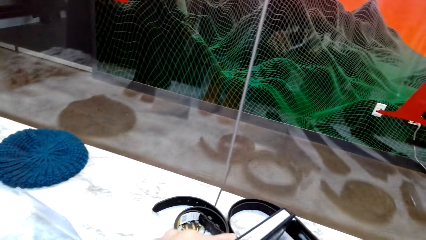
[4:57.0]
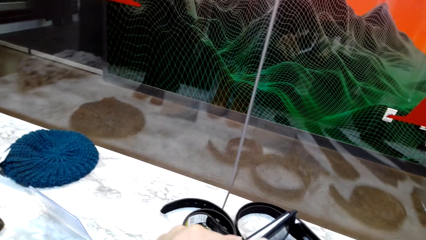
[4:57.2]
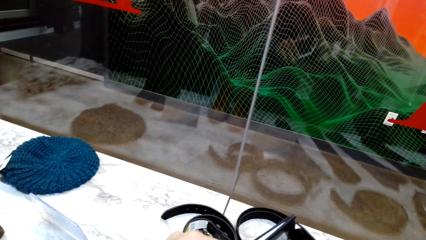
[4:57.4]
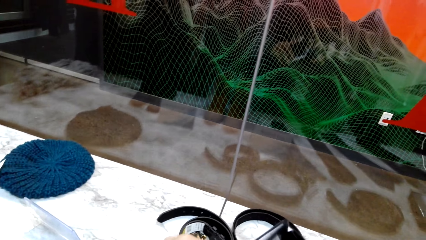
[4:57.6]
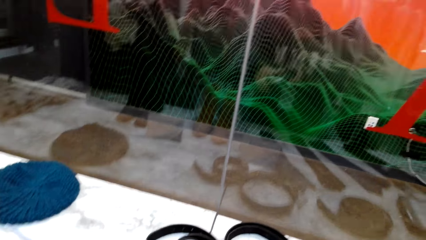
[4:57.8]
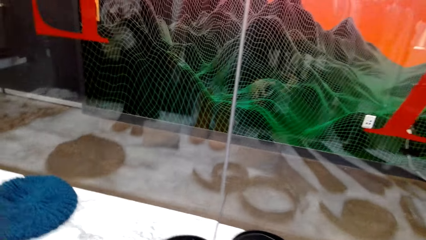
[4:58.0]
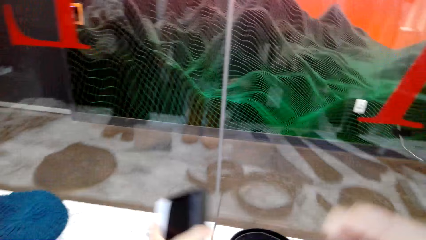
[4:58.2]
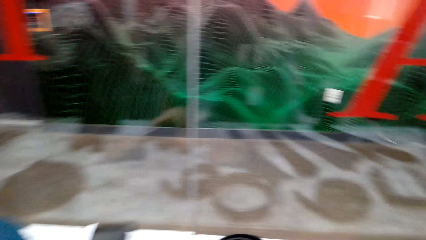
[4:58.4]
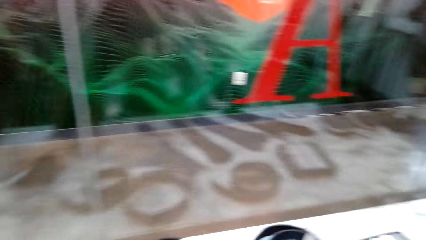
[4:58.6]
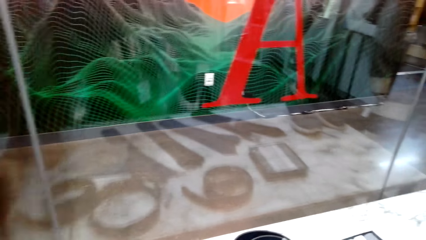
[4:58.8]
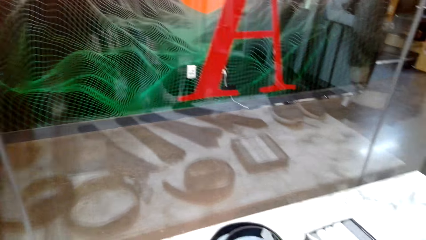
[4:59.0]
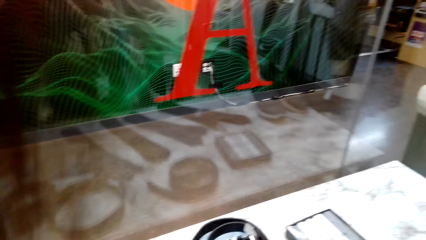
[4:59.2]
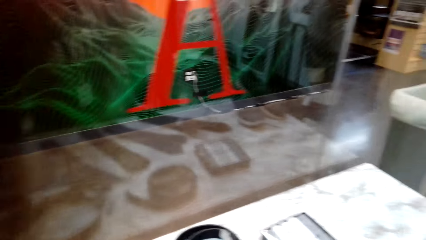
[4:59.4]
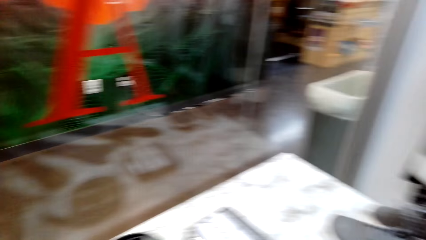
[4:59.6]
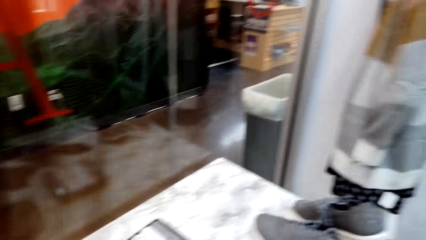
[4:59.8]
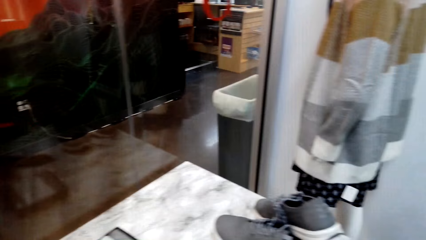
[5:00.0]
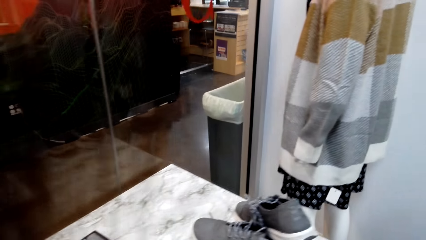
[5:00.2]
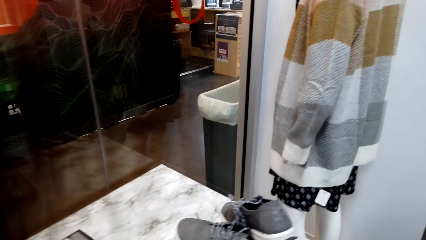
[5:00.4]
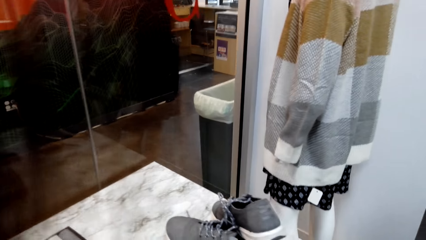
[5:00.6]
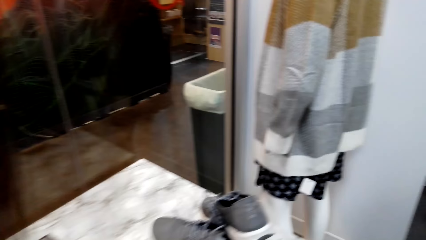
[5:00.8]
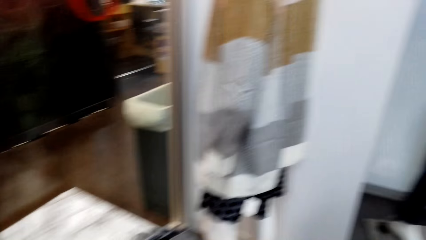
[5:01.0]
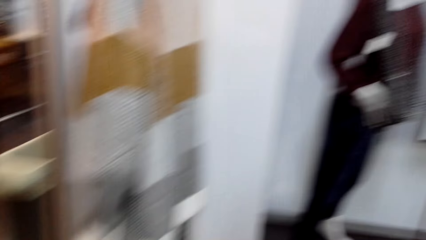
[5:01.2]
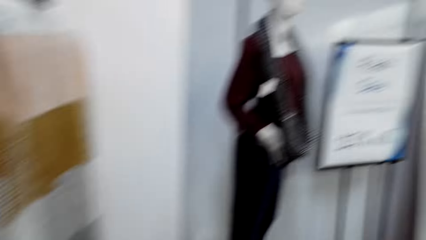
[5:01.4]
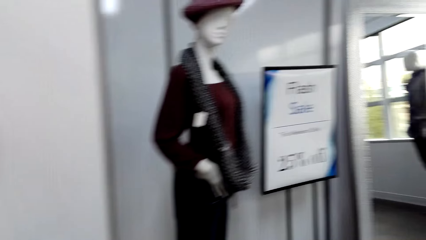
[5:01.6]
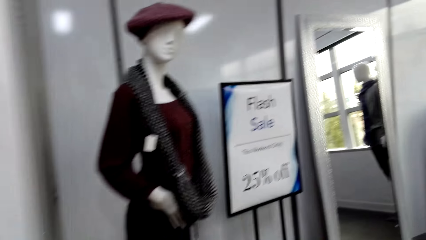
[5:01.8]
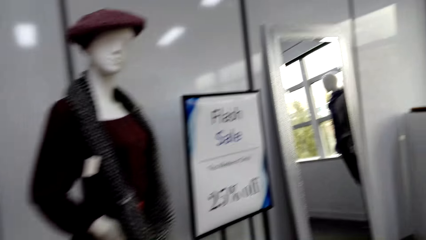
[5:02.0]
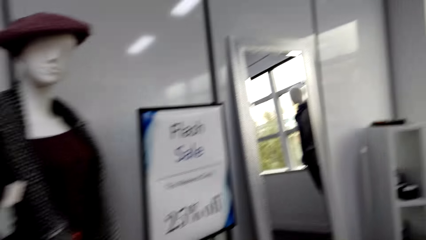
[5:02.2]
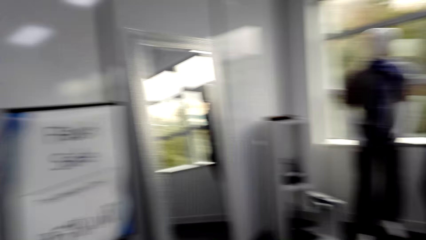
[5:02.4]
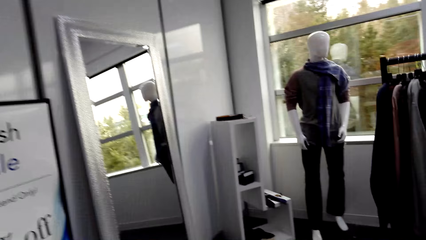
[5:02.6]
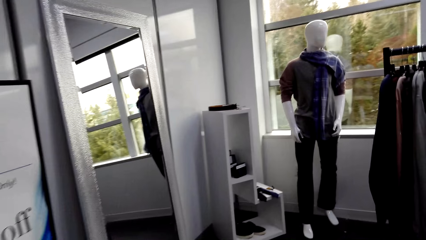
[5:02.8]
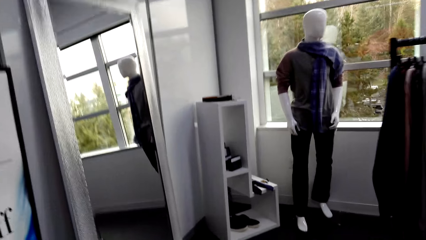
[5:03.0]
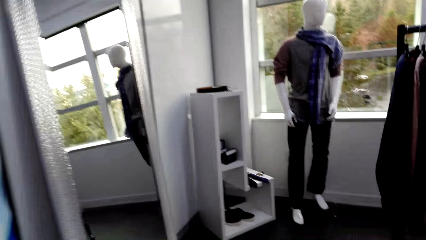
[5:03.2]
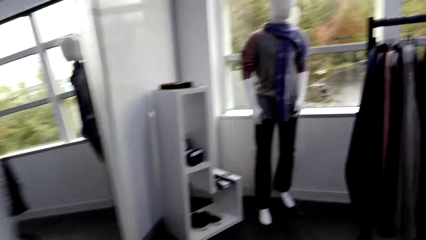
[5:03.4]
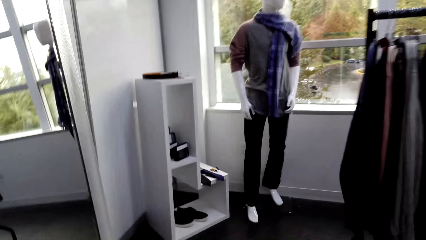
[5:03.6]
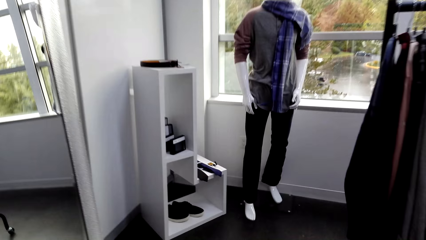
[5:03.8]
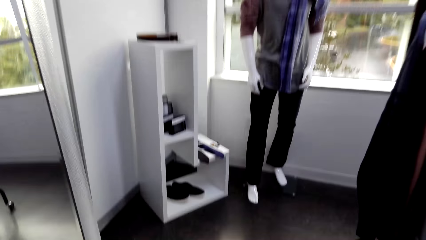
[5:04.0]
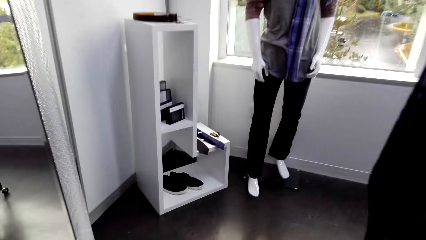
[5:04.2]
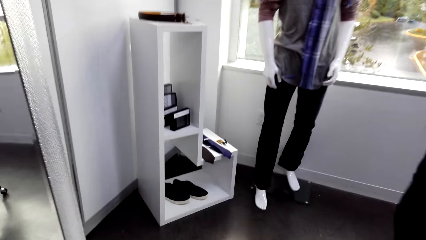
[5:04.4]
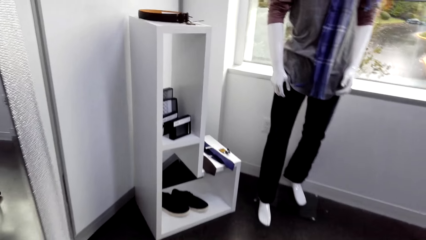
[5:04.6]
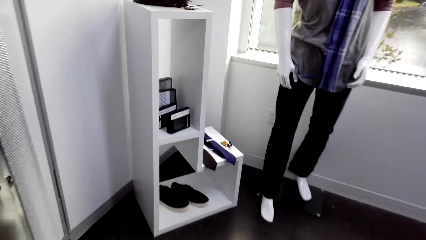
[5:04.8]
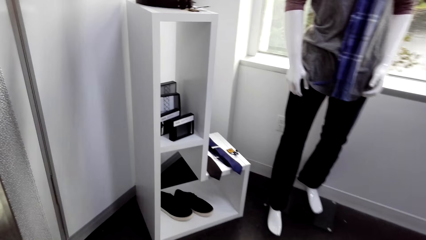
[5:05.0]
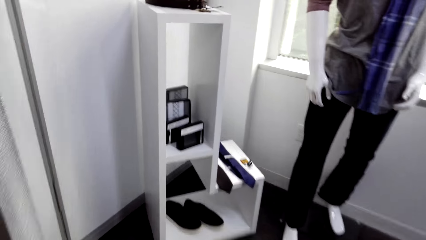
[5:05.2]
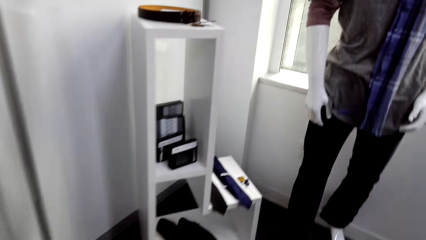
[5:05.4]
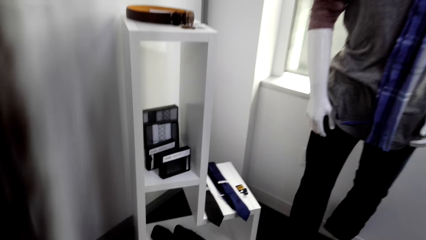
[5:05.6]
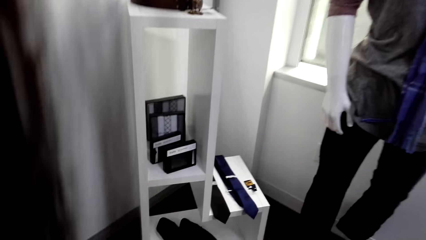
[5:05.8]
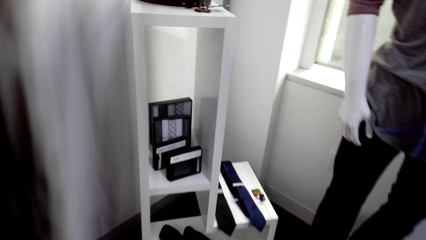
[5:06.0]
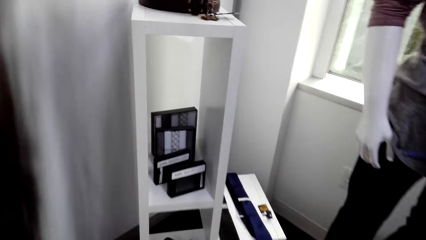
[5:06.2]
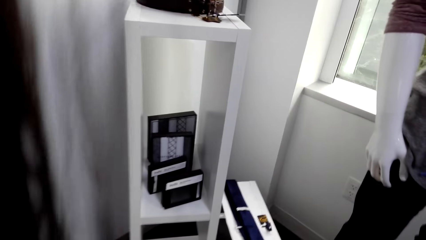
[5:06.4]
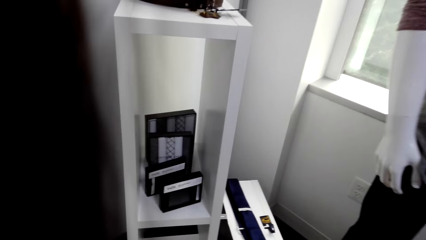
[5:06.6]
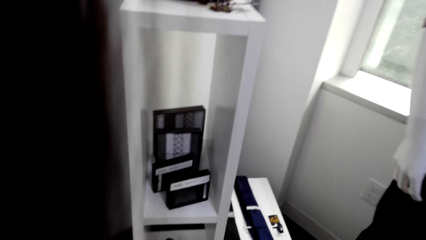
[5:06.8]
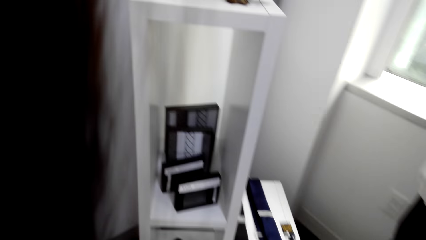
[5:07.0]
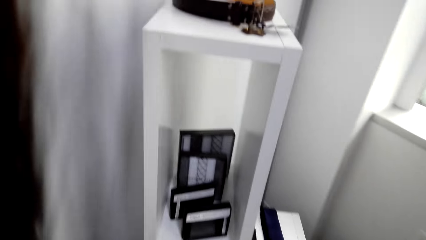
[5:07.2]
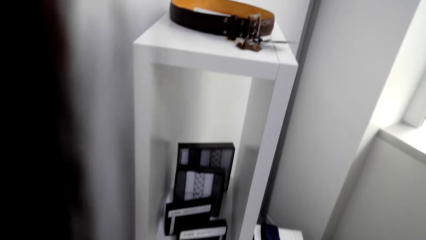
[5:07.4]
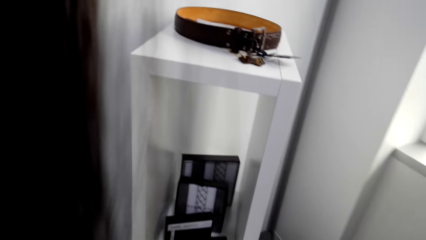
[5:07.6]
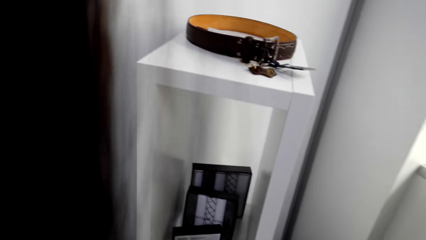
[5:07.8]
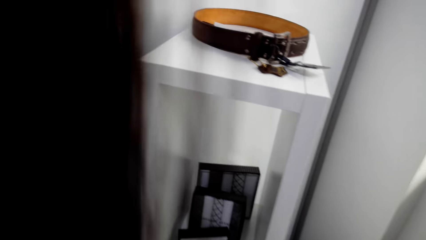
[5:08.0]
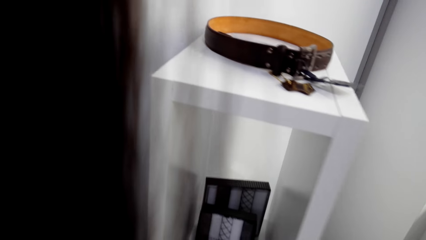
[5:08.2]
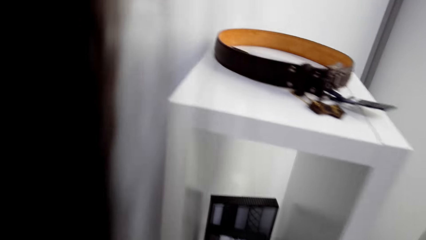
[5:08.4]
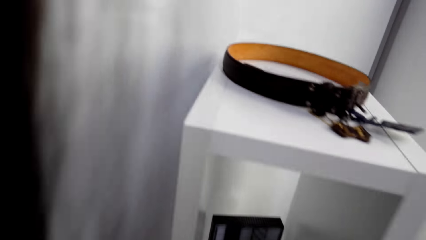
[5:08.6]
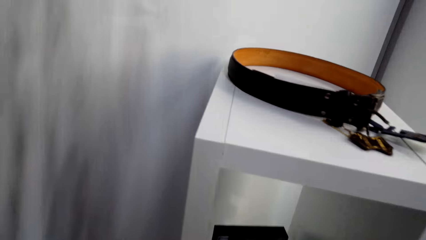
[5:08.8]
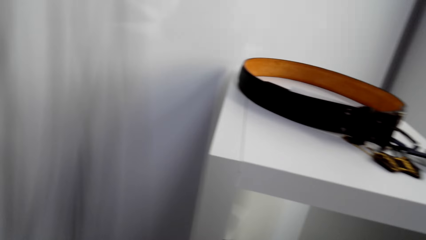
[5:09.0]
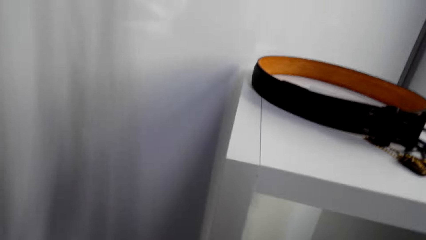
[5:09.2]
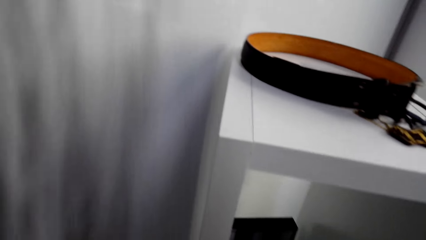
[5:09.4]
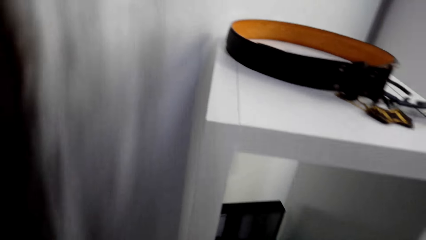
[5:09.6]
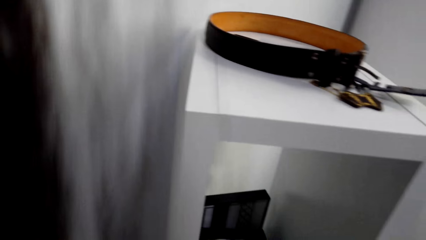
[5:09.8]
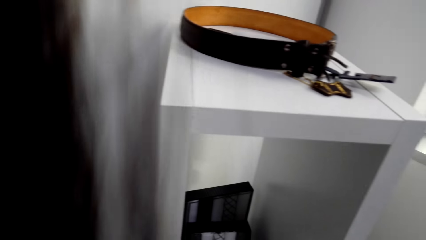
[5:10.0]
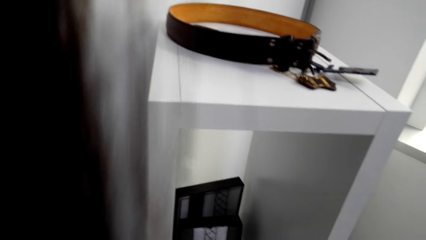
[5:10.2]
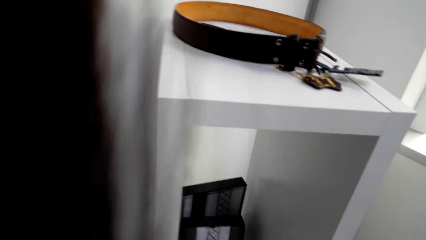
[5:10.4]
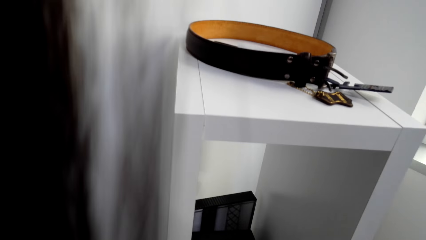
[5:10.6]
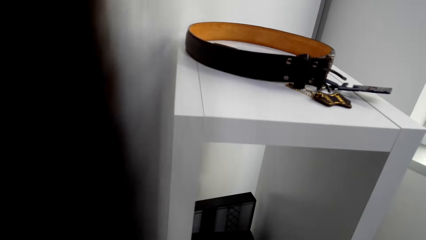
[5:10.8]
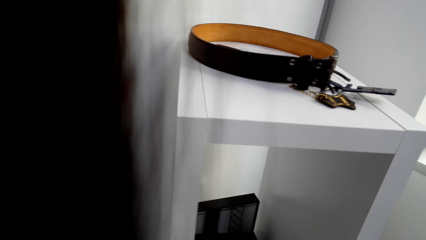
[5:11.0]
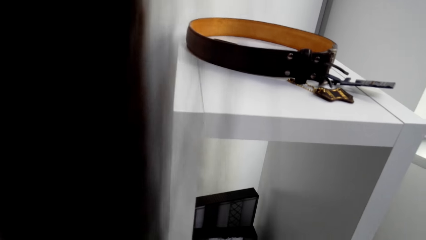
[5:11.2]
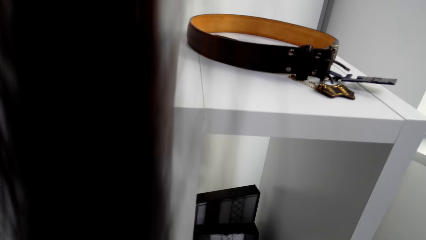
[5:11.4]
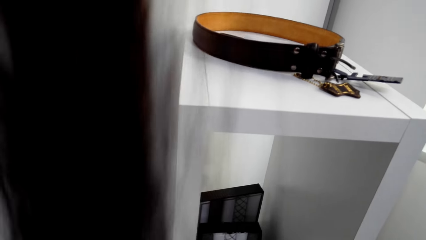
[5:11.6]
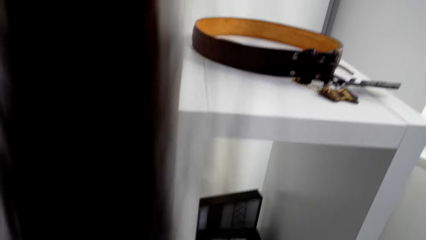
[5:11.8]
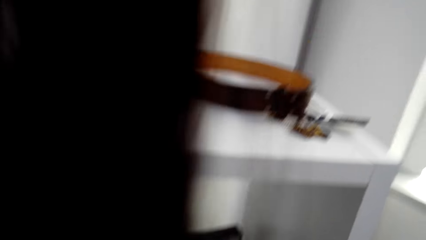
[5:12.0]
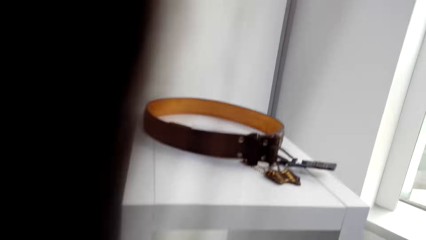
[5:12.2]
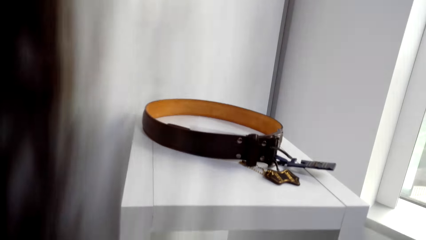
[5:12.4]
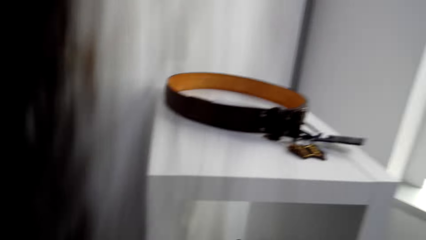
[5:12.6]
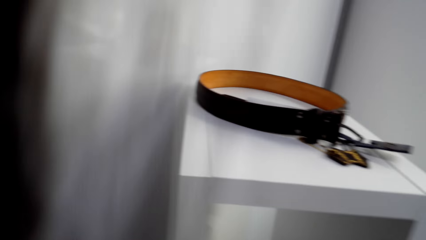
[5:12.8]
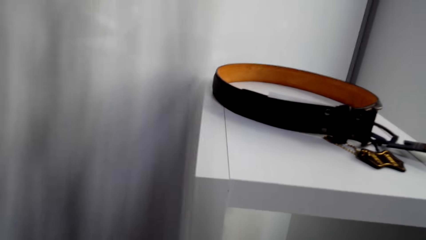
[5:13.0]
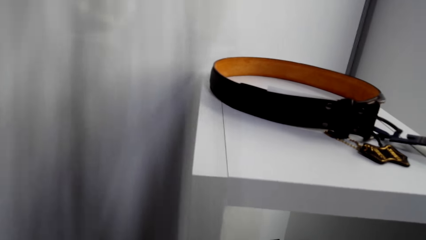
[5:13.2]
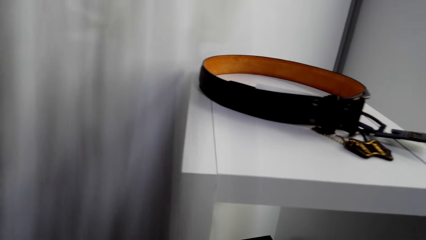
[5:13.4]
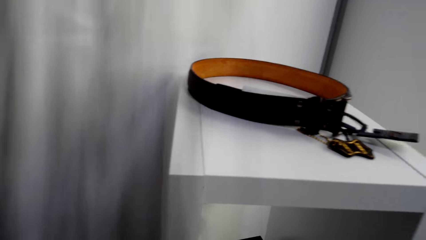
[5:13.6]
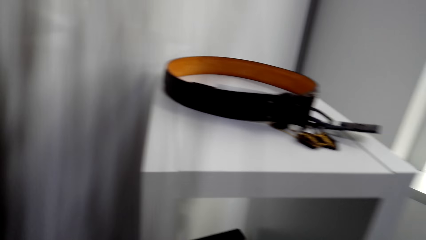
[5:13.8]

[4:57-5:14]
The camera wearer looks at the accessory. They move in the clothing store. They look at the item on the display shelf.
